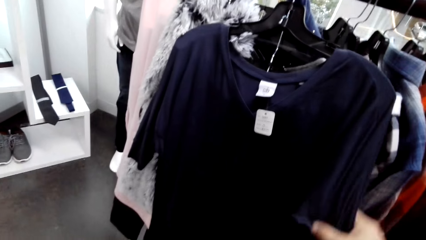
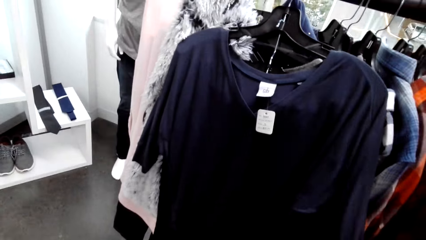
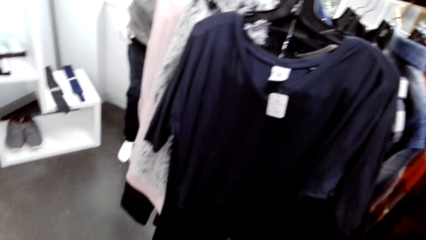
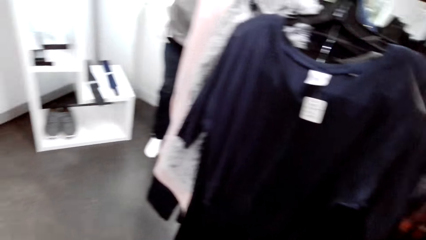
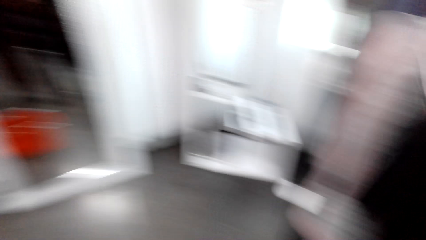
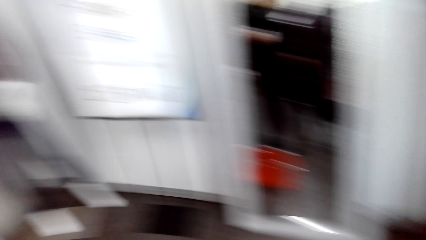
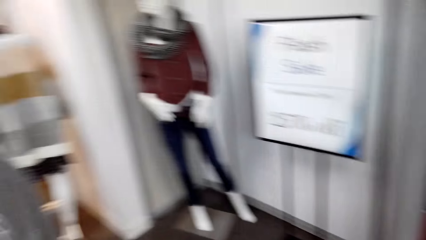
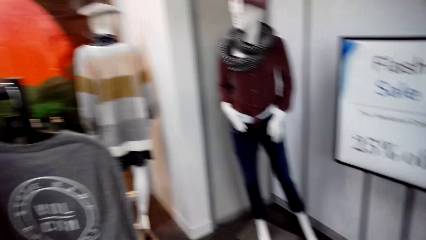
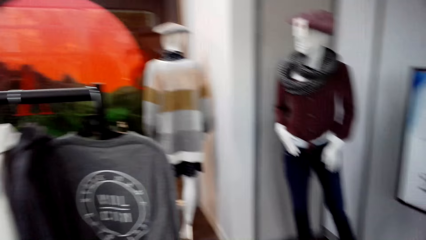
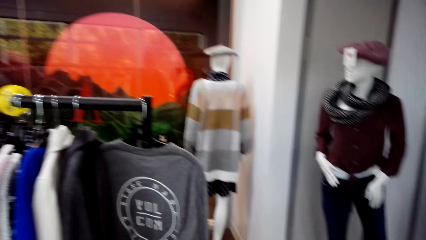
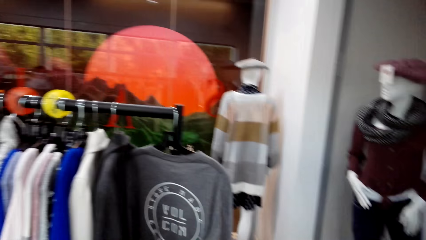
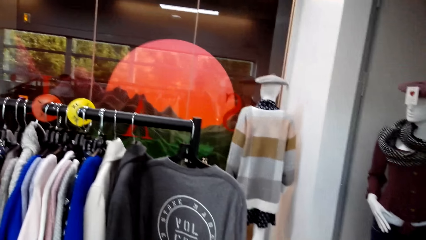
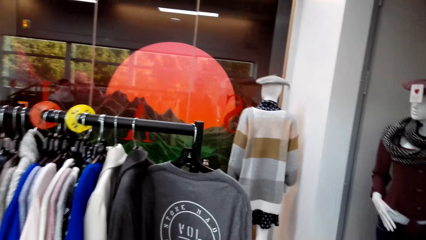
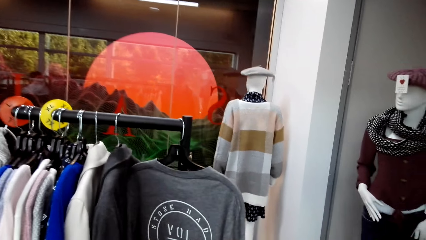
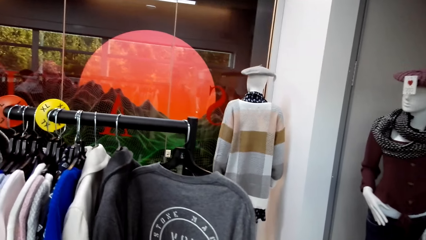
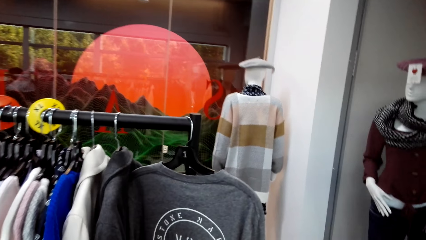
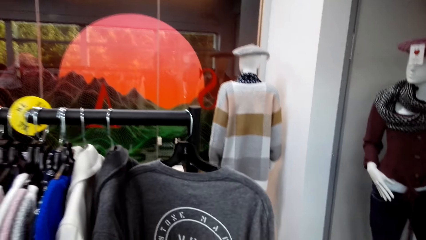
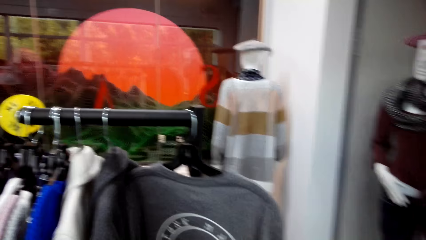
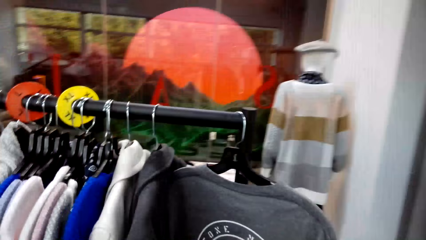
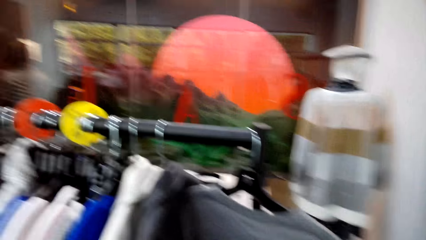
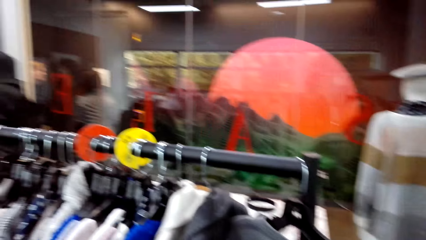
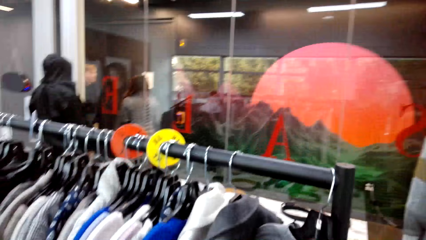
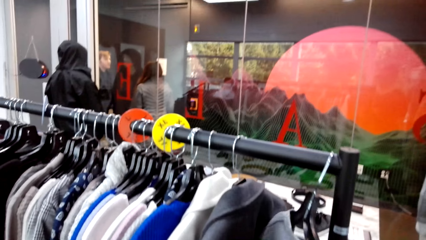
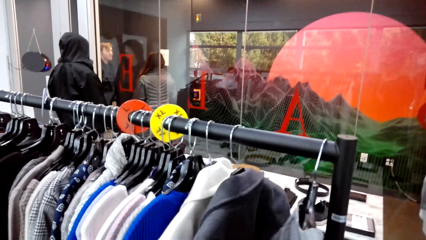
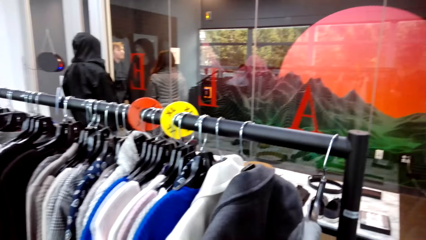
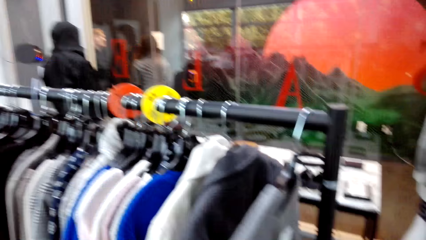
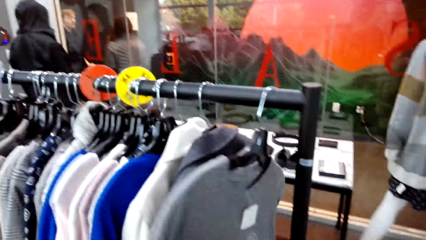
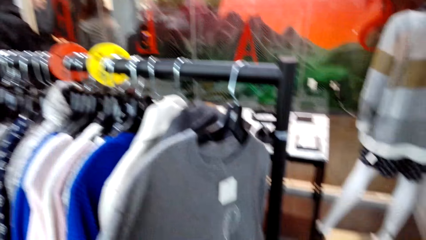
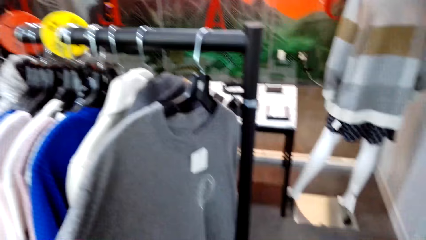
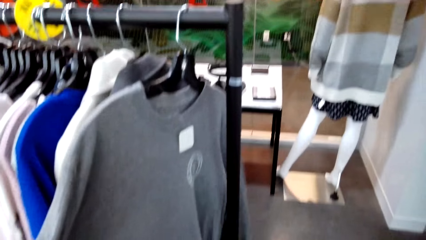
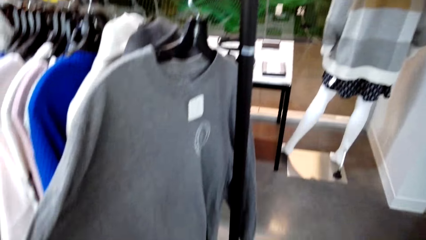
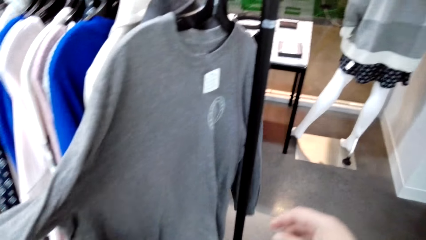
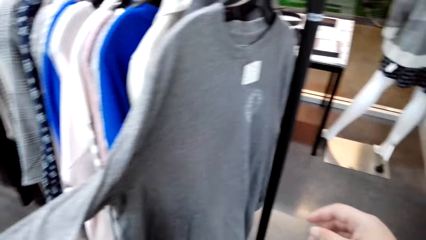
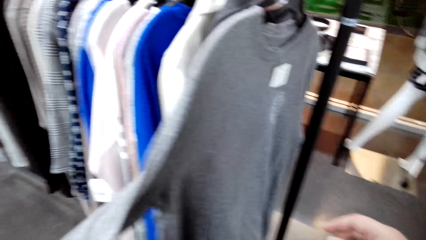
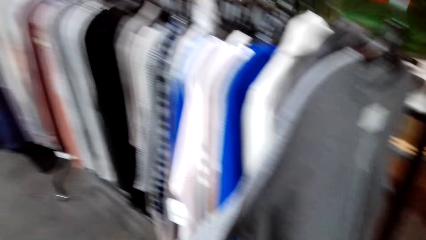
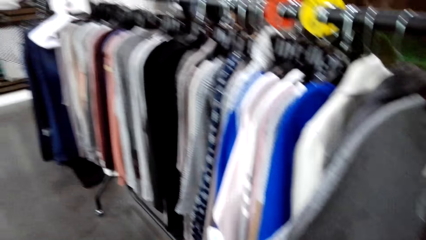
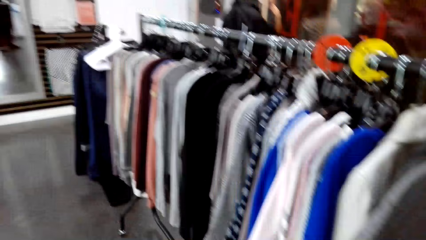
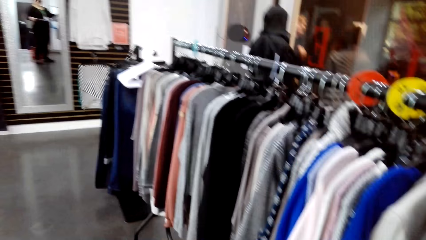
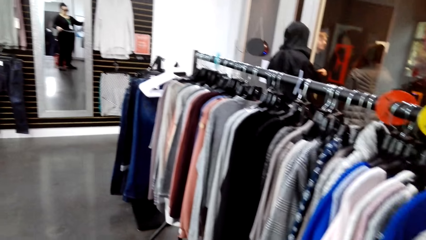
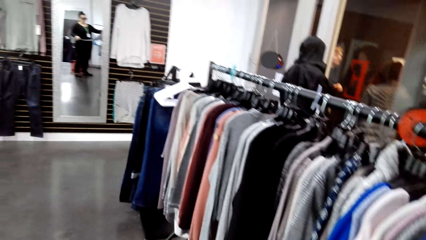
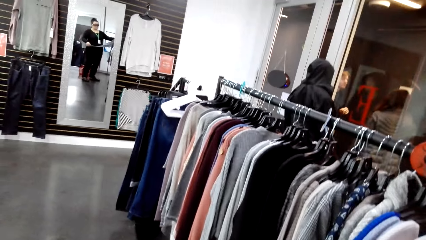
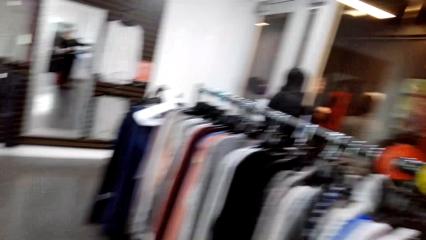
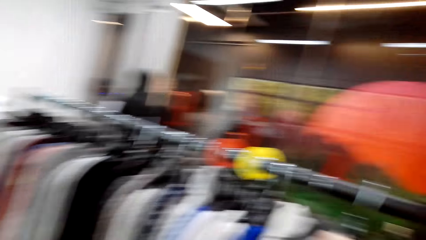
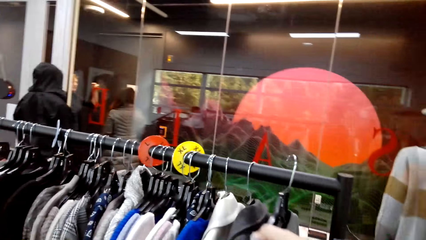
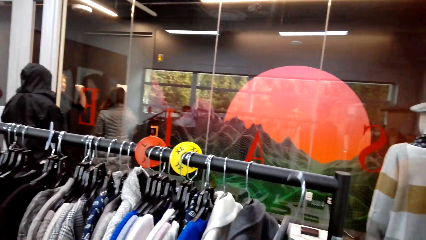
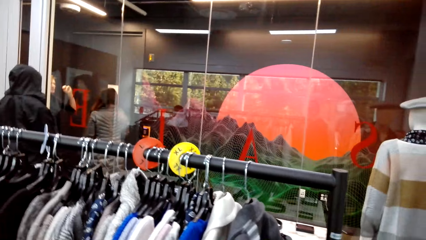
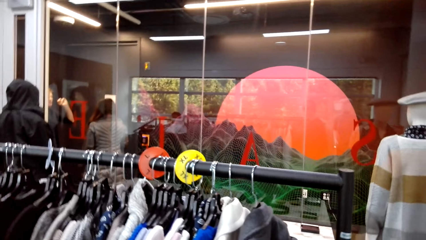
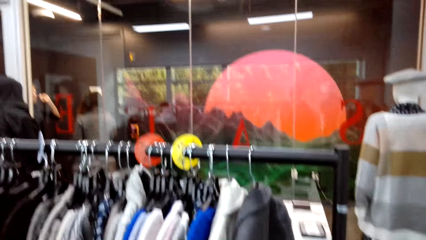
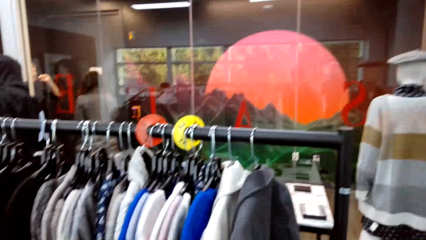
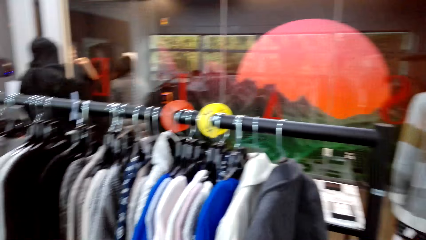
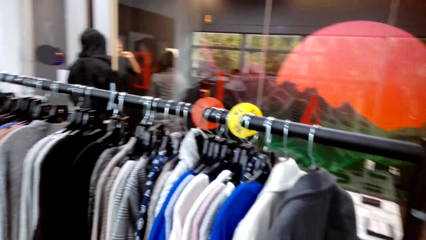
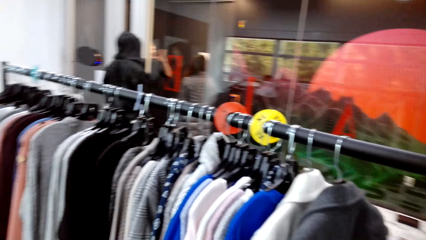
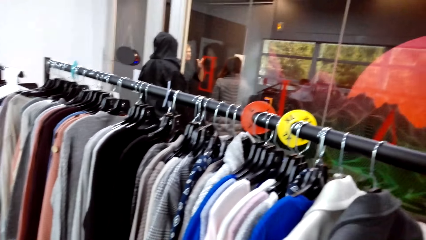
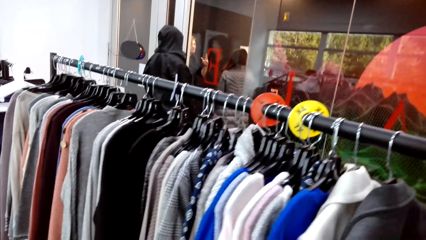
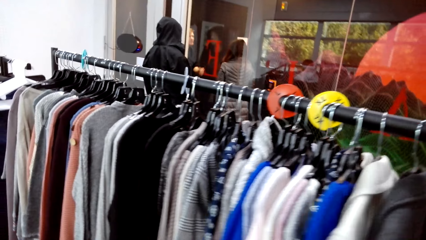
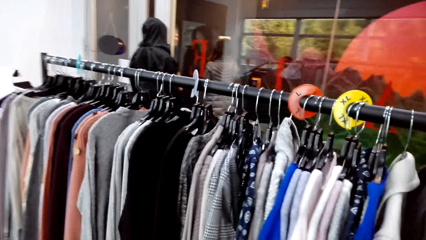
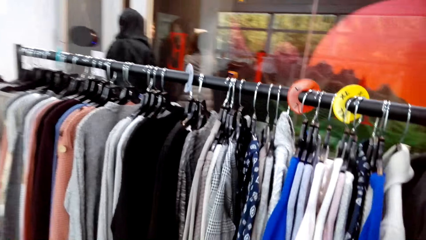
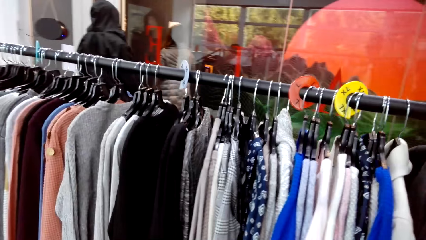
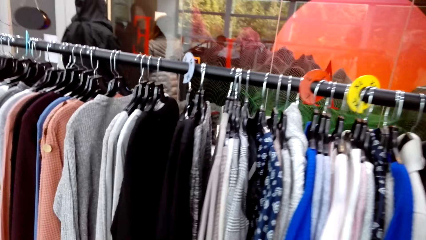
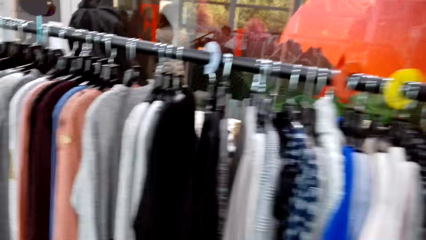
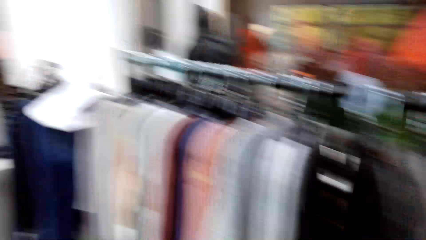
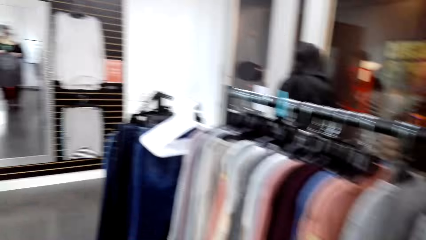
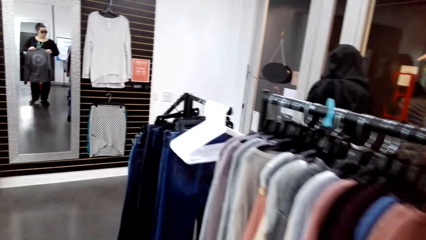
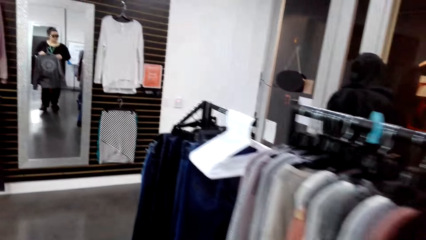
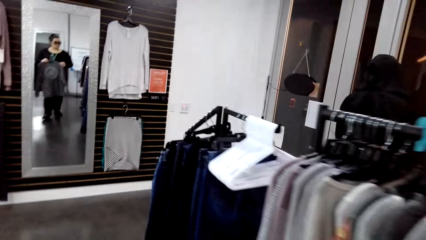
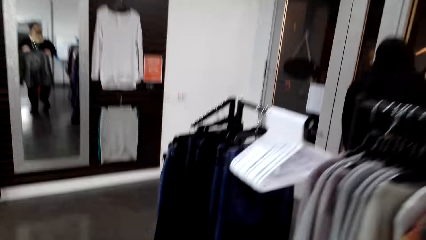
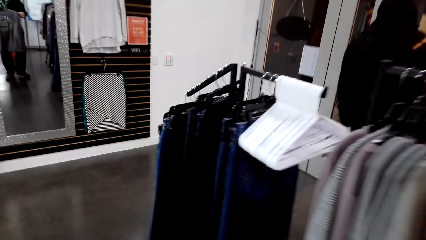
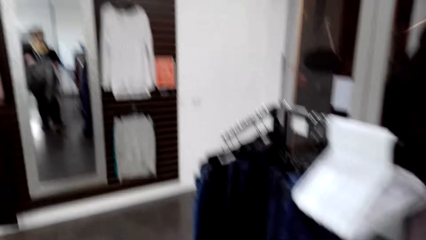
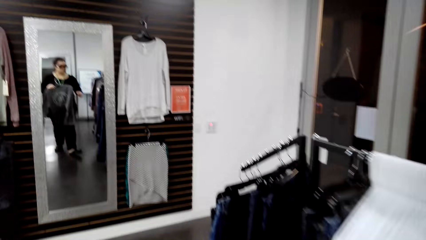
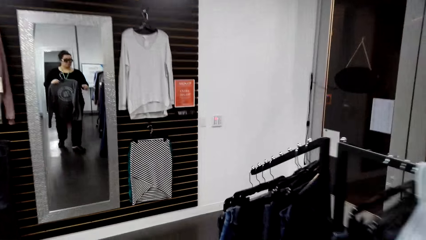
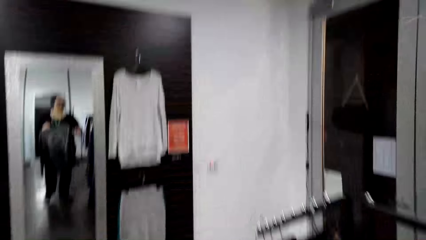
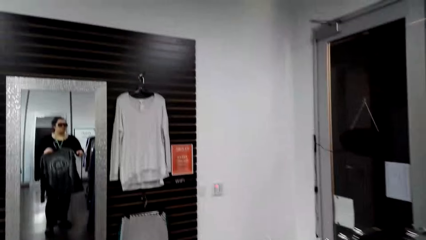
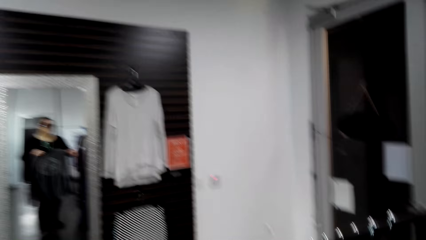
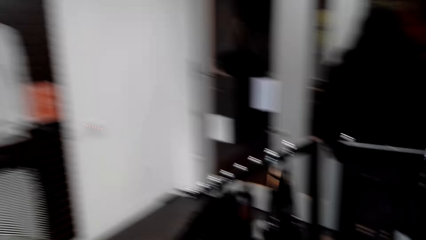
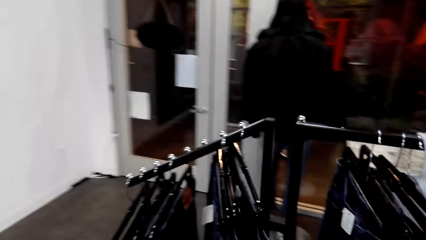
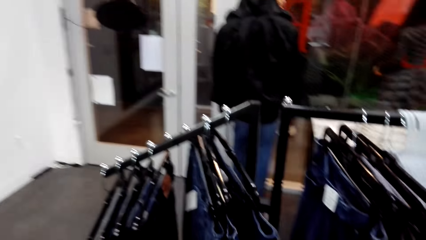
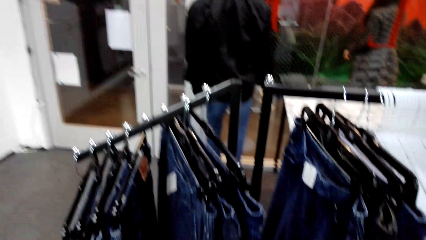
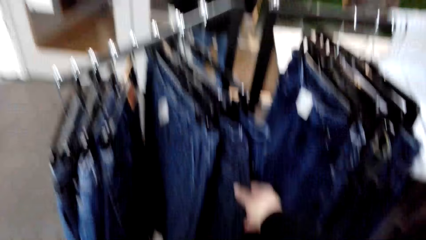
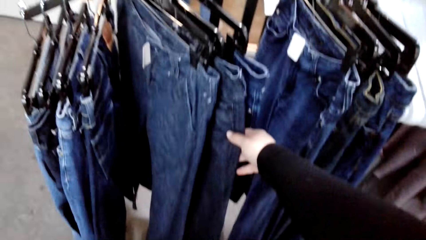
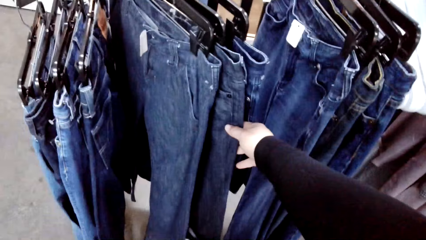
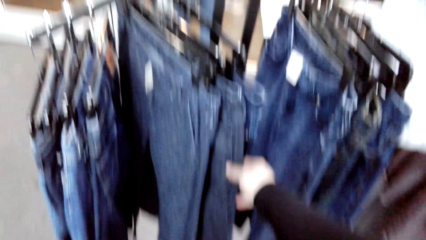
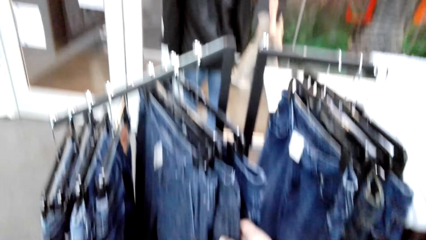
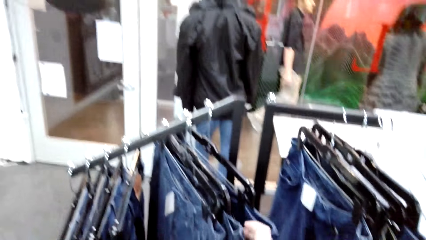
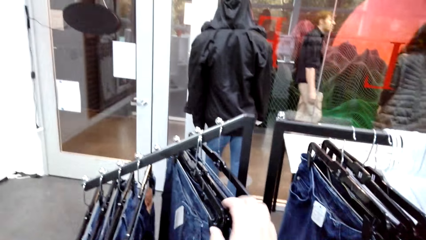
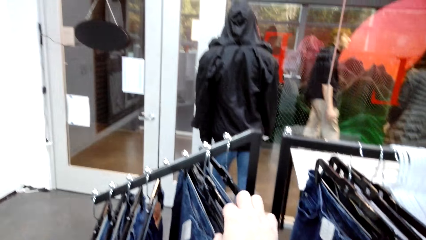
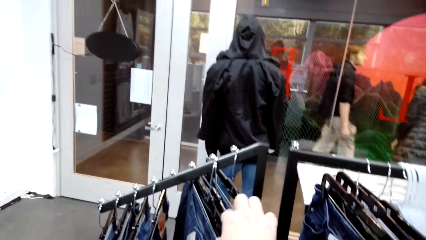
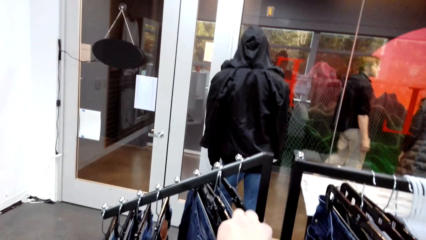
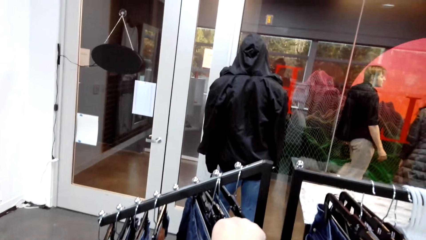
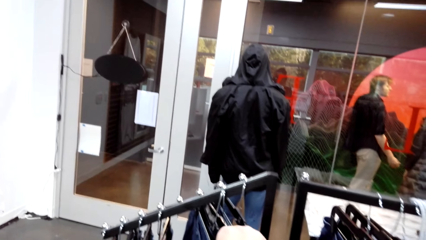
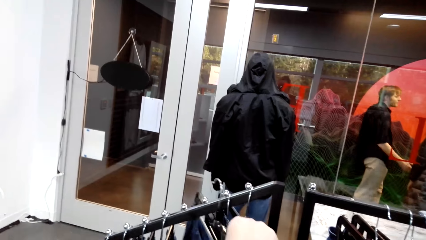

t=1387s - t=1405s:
The camera wearer looks around the clothes store. They walk in the clothes shop. They touch clothes on the clothes hanging rod. They look at the mirror. They walk in the clothes shop. They touch the jeans.
